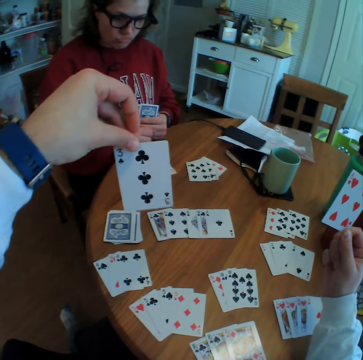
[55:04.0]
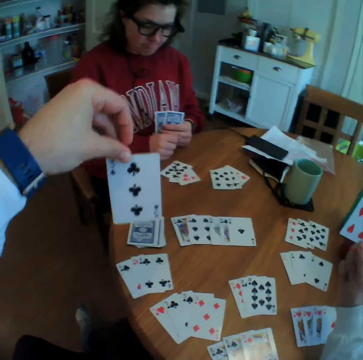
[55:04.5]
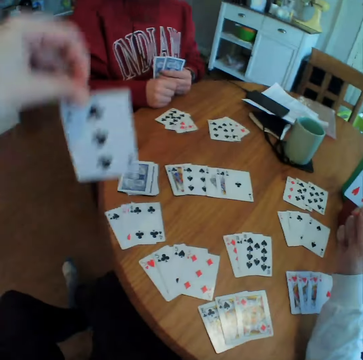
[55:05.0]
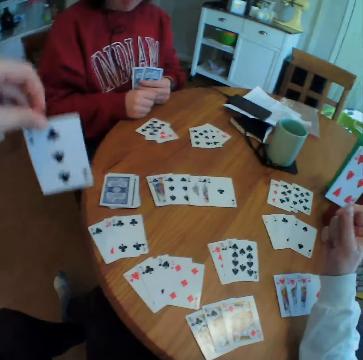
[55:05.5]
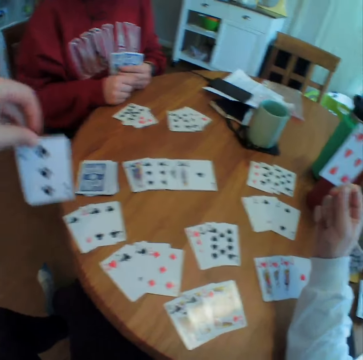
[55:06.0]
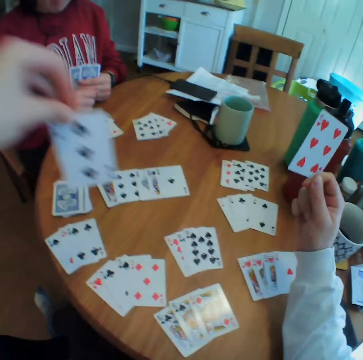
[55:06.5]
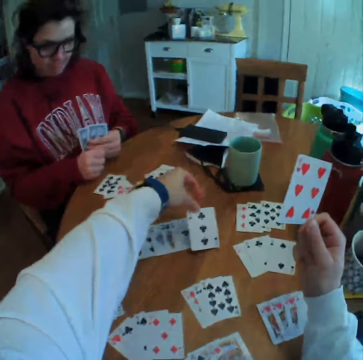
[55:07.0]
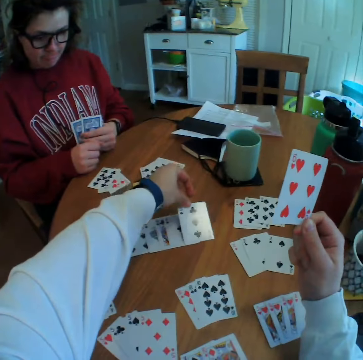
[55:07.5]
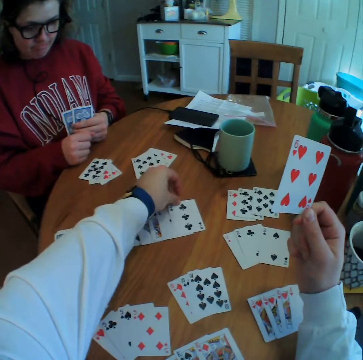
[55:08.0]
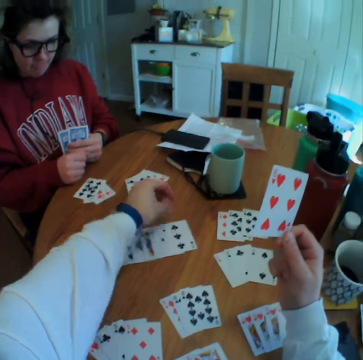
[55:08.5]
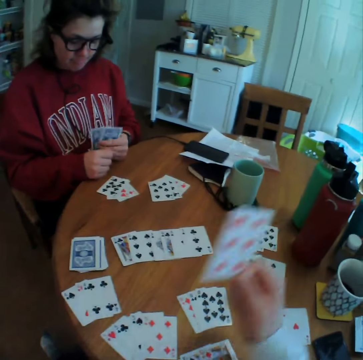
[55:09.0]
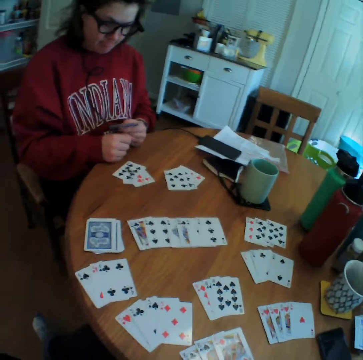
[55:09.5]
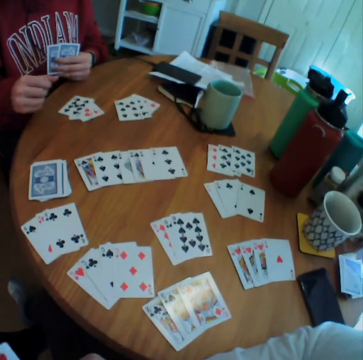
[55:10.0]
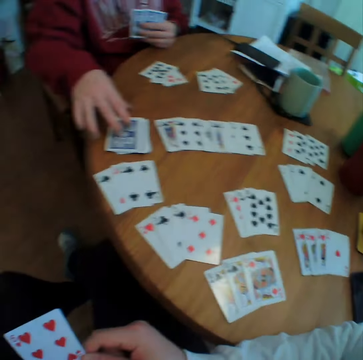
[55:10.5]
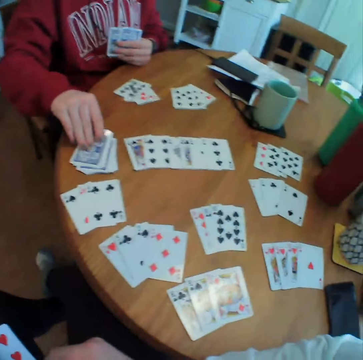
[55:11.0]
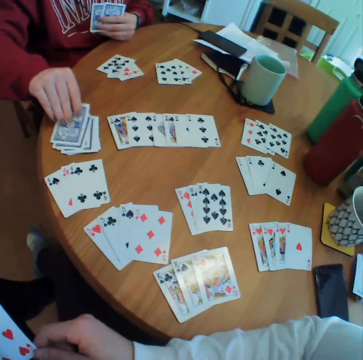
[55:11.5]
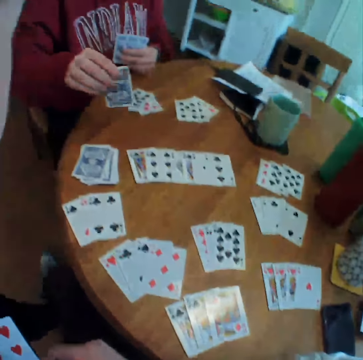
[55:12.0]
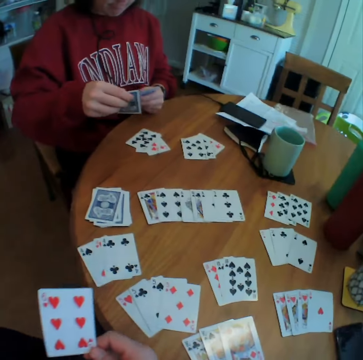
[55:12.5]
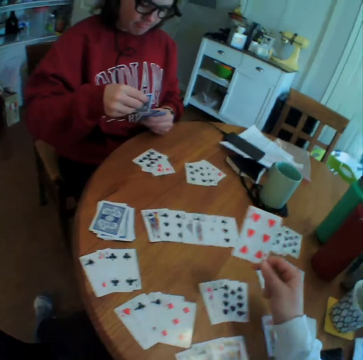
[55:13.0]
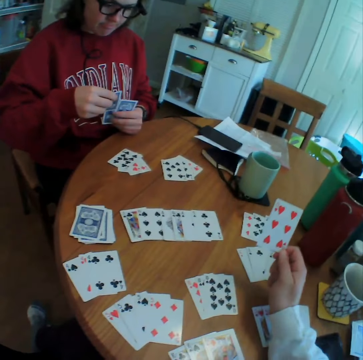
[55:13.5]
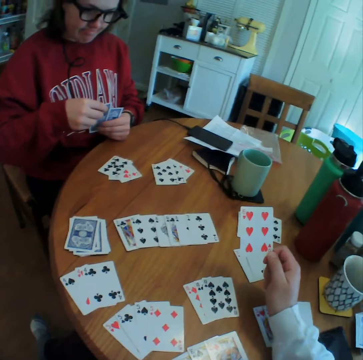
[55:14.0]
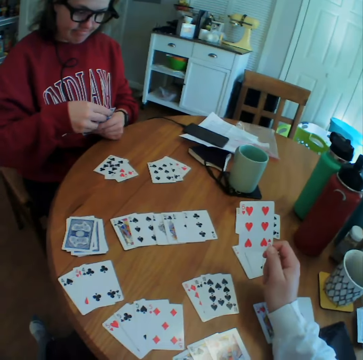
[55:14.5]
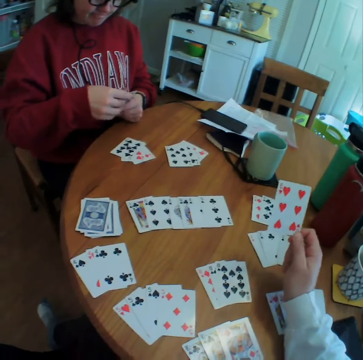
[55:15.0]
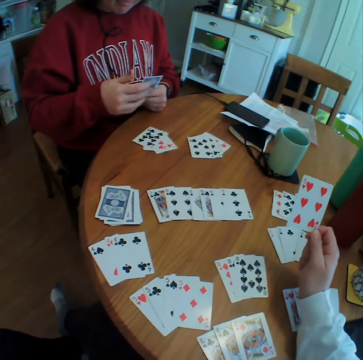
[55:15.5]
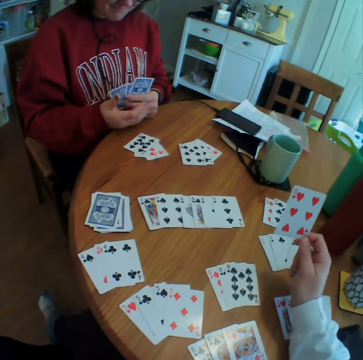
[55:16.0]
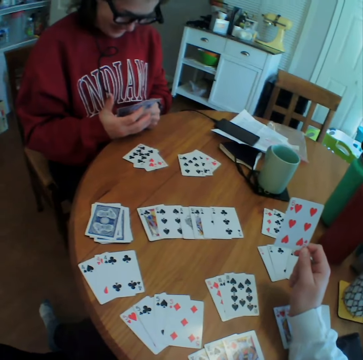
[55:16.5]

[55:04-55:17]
The camera wearer puts the card down. A person picks up a card. The camera wearer holds a card.

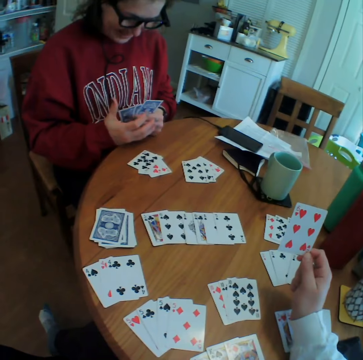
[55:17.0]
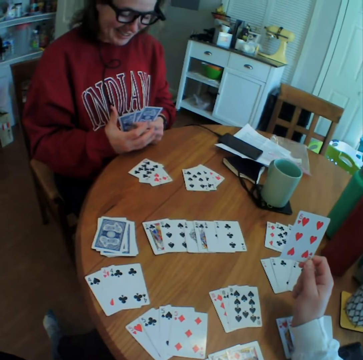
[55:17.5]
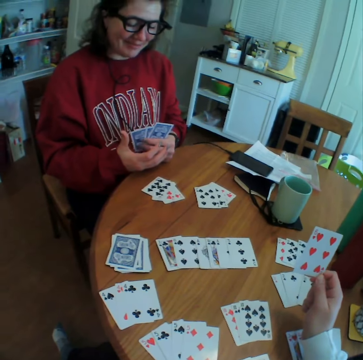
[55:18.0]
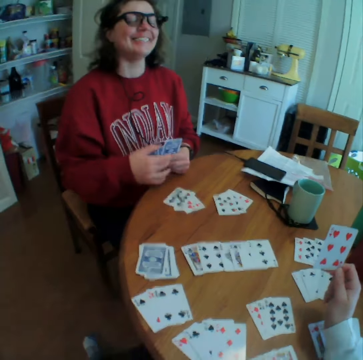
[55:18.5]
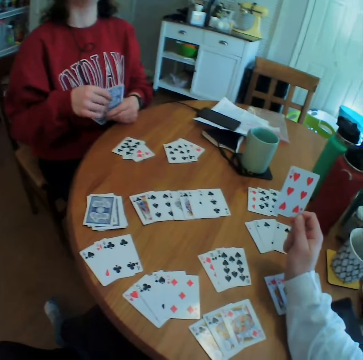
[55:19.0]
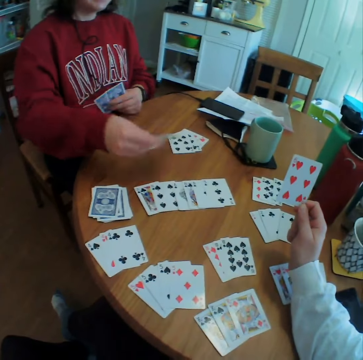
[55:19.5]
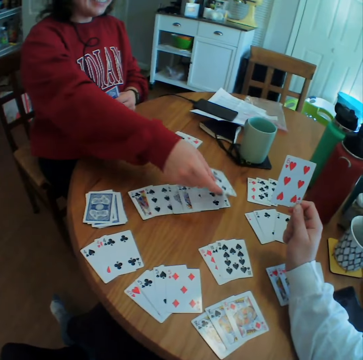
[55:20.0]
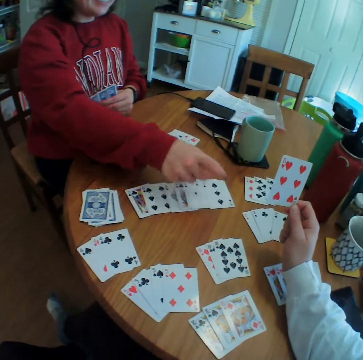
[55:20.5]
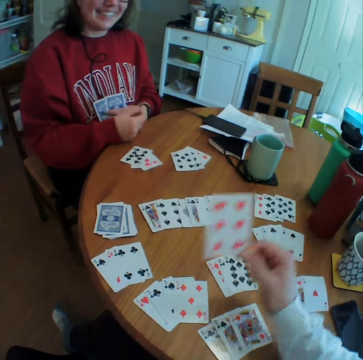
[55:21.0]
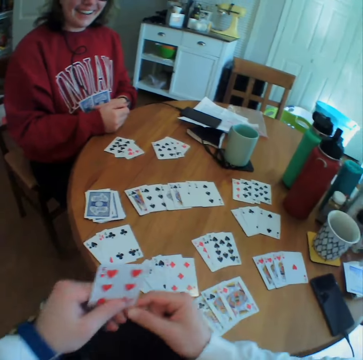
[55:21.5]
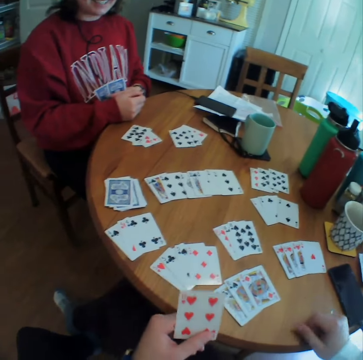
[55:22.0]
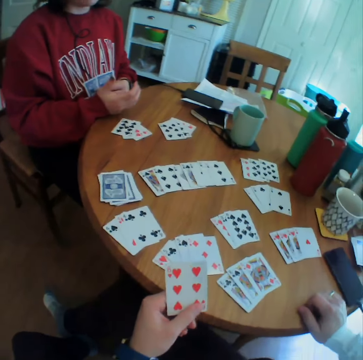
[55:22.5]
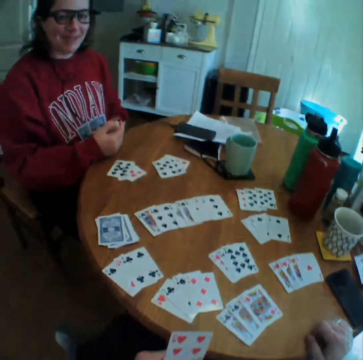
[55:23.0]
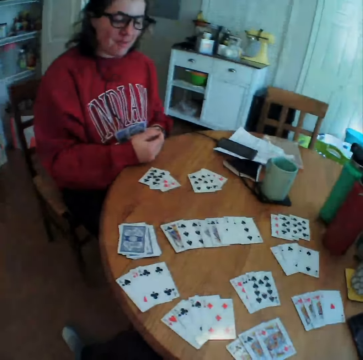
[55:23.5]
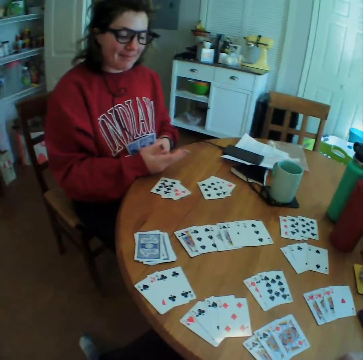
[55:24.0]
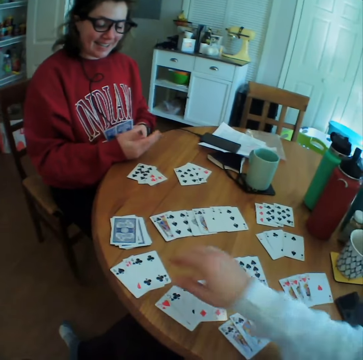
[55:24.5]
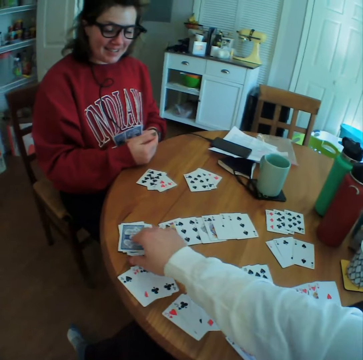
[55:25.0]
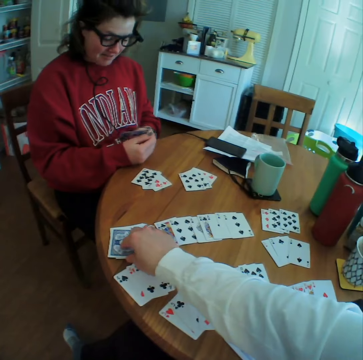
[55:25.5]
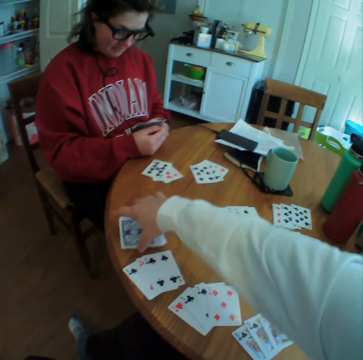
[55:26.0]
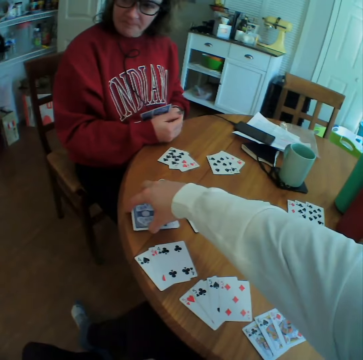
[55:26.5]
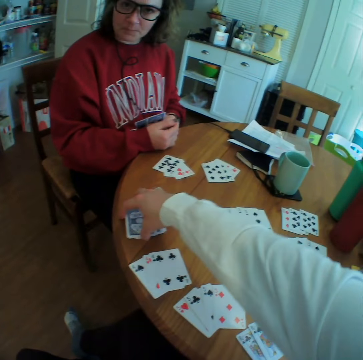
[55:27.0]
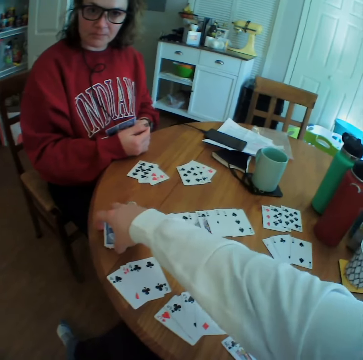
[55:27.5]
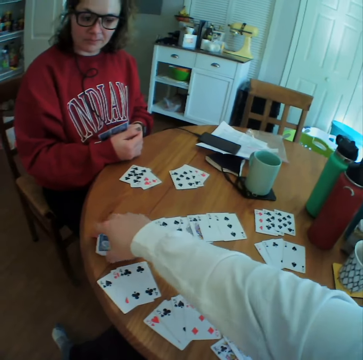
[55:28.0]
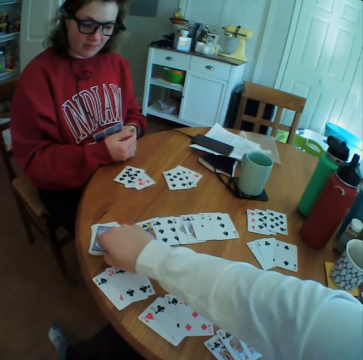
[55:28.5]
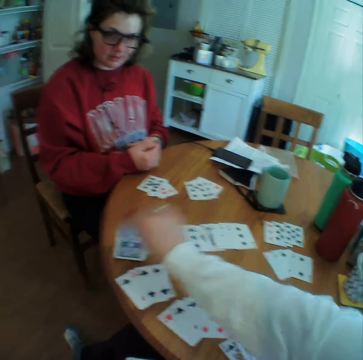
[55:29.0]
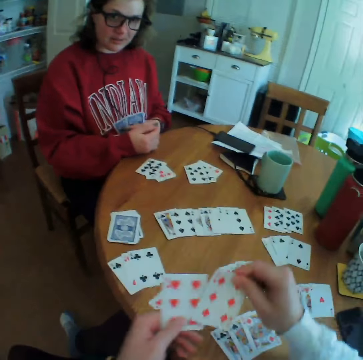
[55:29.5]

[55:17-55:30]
A person puts a card down. The camera wearer talks to the person. They pick up a card.

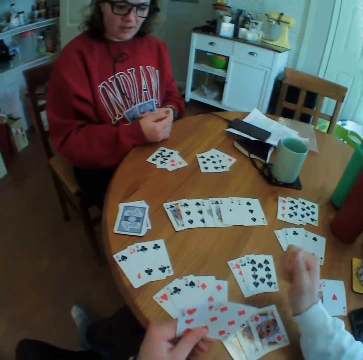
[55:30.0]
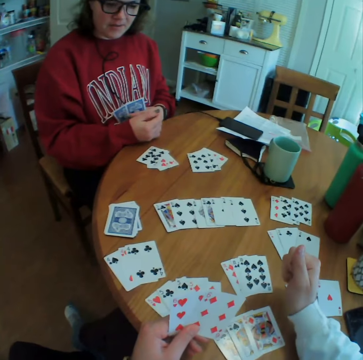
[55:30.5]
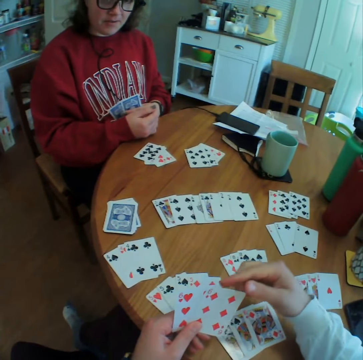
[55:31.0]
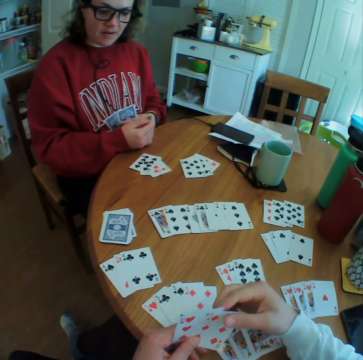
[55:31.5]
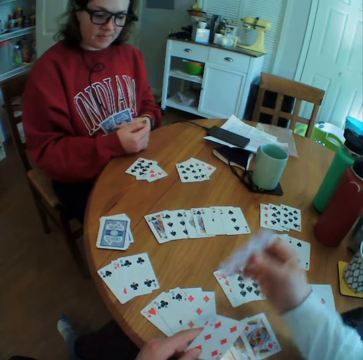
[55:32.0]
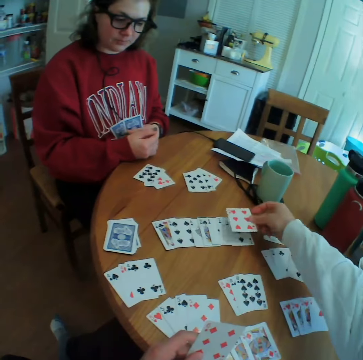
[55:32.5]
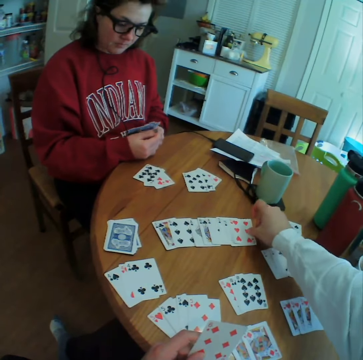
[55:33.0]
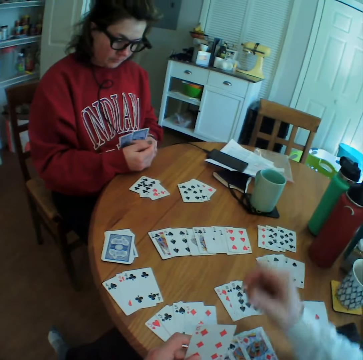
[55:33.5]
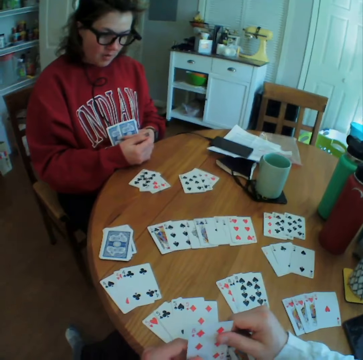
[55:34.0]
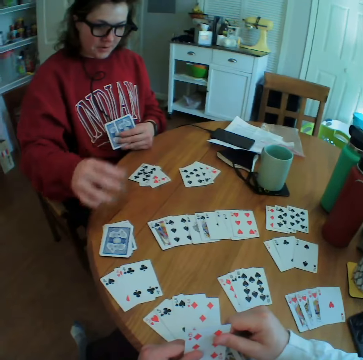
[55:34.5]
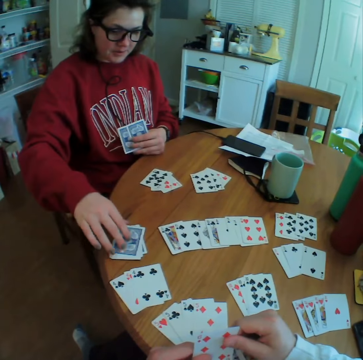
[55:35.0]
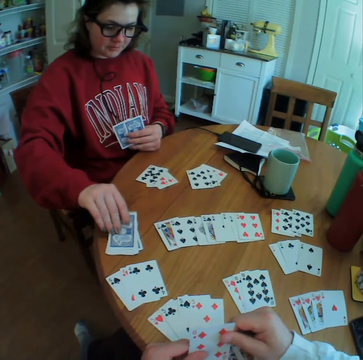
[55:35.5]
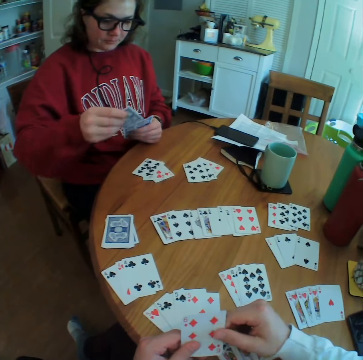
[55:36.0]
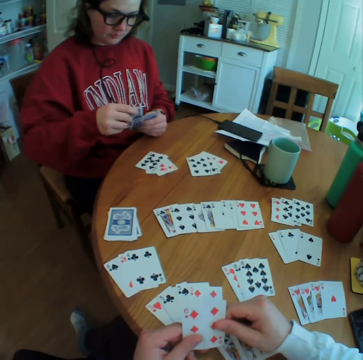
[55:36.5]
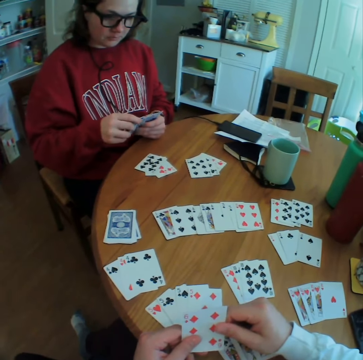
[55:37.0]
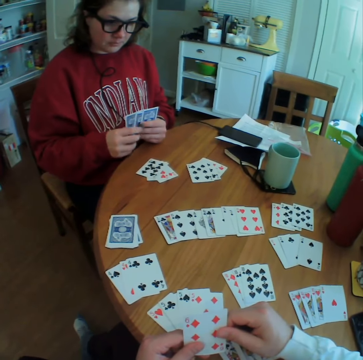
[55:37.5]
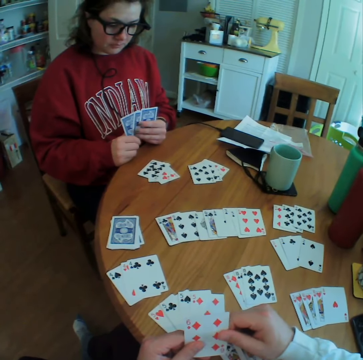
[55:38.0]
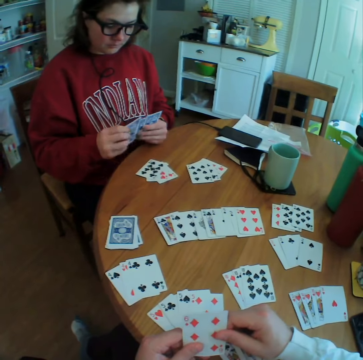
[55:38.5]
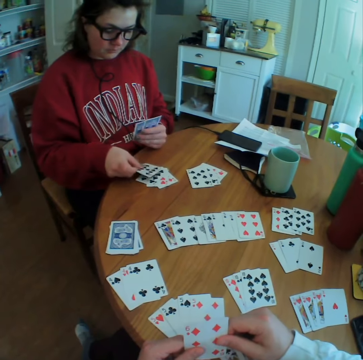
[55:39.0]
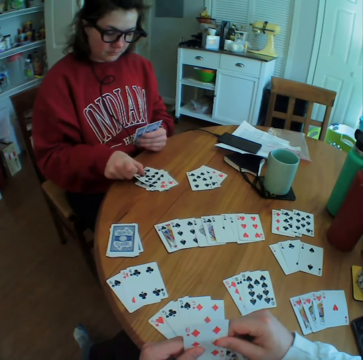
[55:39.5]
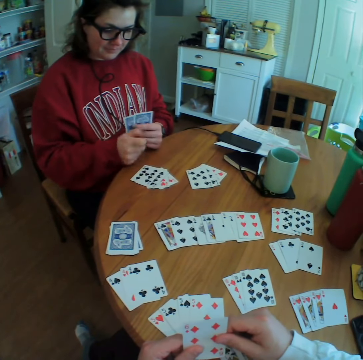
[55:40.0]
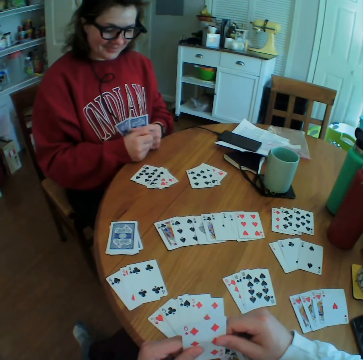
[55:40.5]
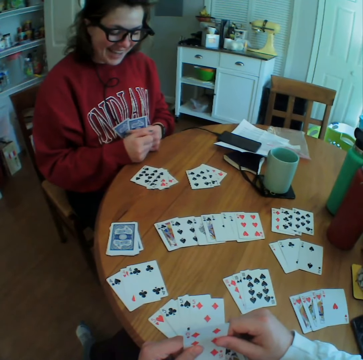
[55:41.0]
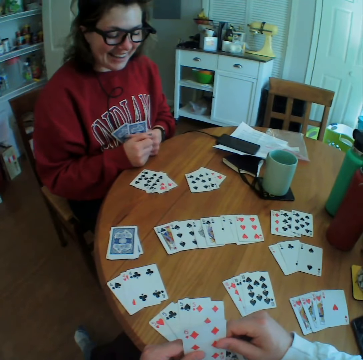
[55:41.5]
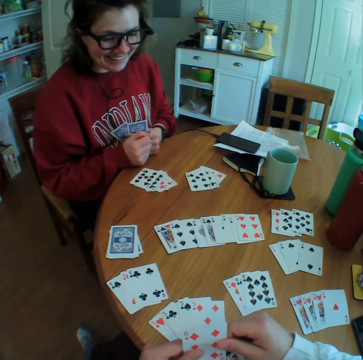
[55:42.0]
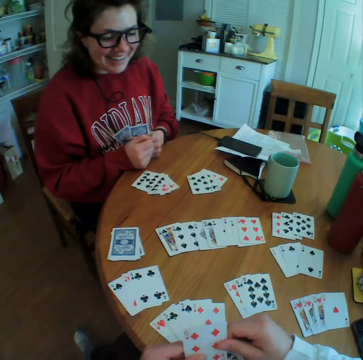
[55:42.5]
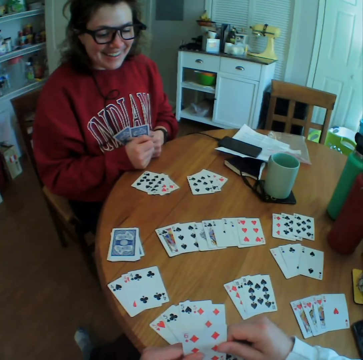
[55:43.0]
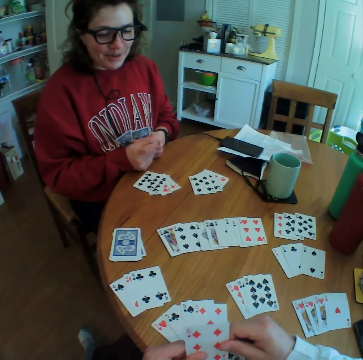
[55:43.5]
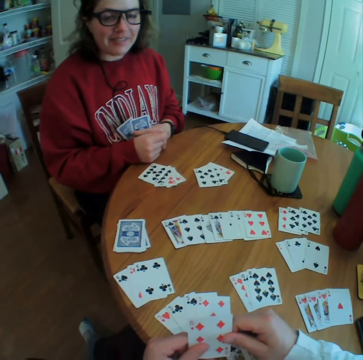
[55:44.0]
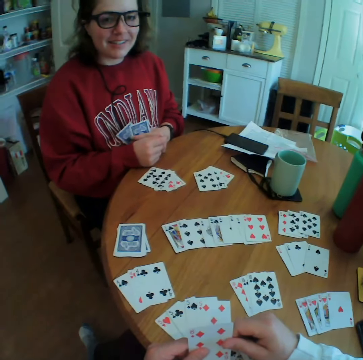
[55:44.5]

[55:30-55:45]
The camera wearer looks at the cards. They put the card down. A person picks up a card. The person puts the card down. The camera wearer talks to the person.
